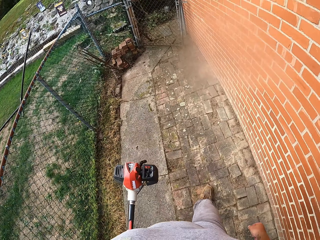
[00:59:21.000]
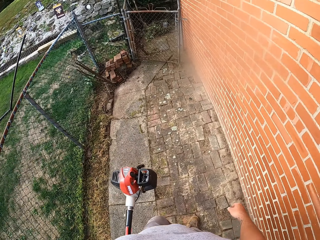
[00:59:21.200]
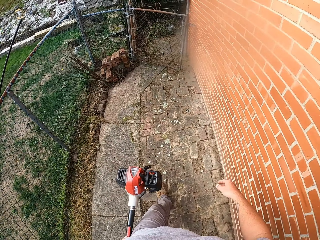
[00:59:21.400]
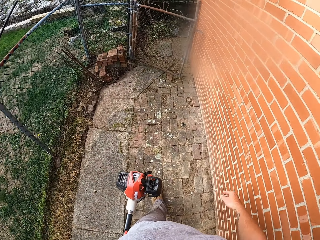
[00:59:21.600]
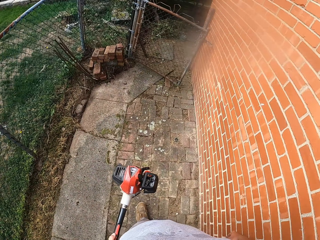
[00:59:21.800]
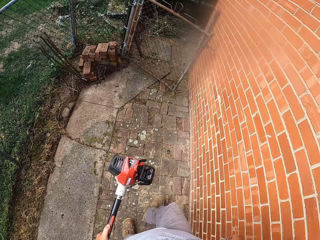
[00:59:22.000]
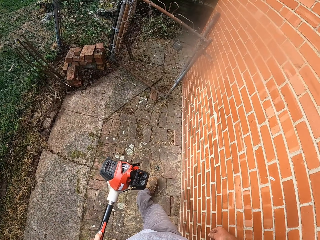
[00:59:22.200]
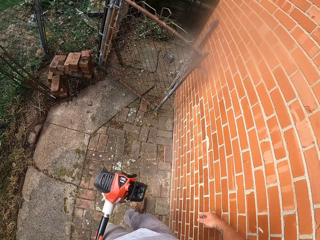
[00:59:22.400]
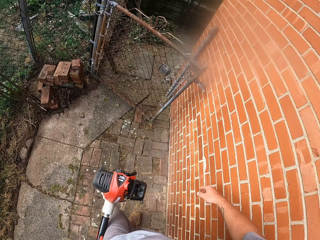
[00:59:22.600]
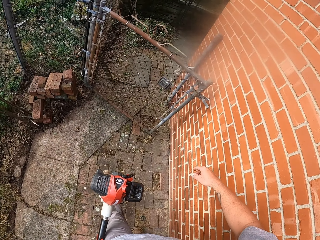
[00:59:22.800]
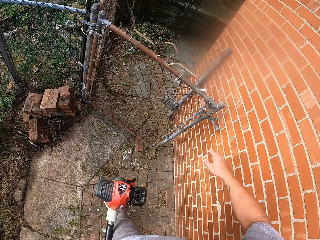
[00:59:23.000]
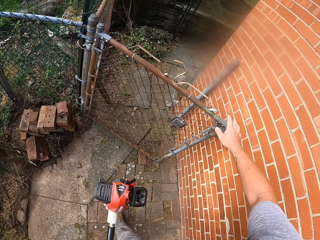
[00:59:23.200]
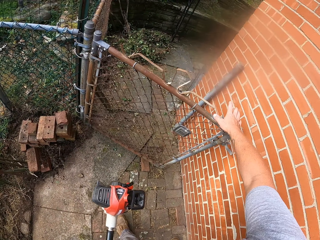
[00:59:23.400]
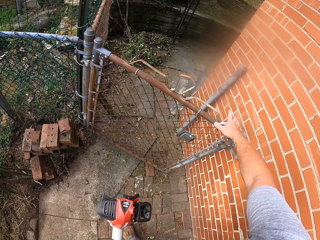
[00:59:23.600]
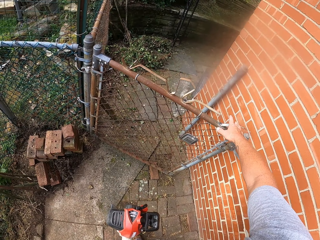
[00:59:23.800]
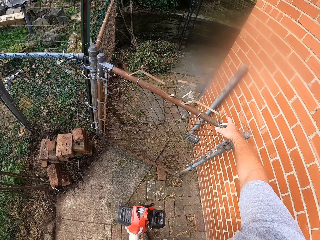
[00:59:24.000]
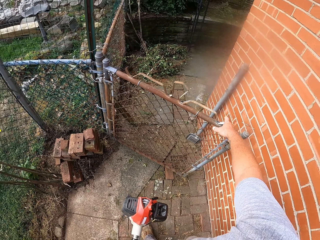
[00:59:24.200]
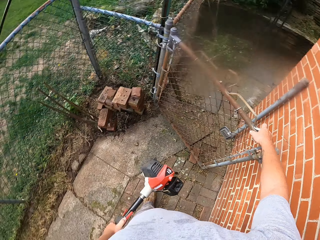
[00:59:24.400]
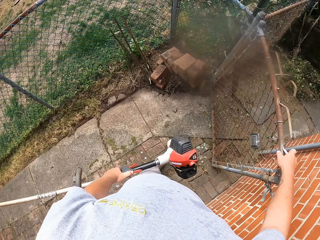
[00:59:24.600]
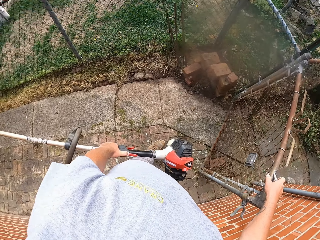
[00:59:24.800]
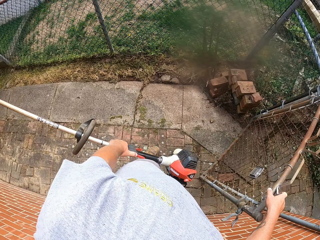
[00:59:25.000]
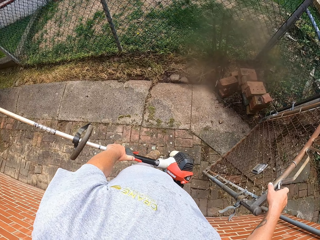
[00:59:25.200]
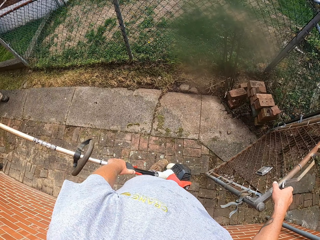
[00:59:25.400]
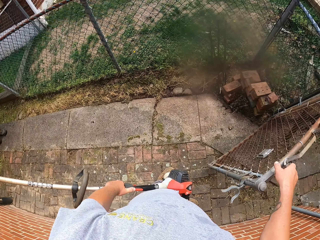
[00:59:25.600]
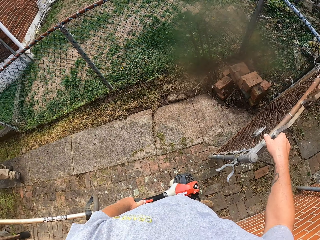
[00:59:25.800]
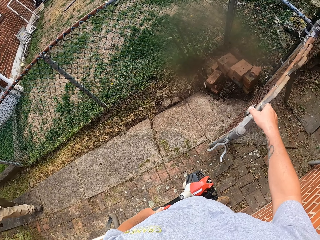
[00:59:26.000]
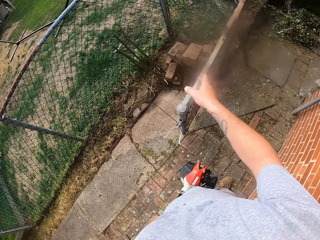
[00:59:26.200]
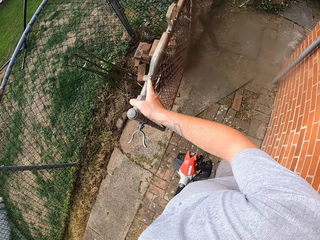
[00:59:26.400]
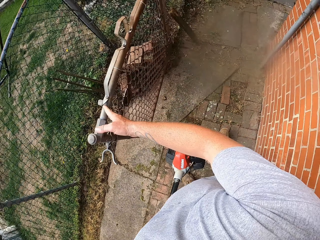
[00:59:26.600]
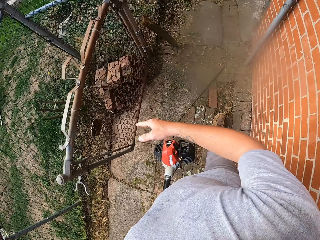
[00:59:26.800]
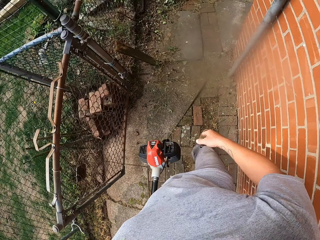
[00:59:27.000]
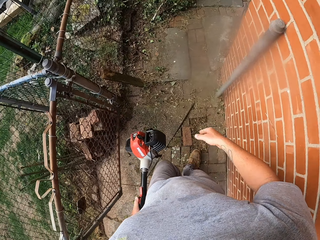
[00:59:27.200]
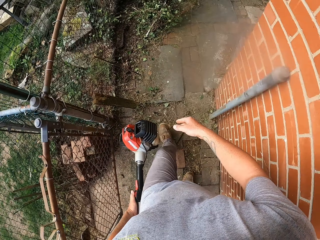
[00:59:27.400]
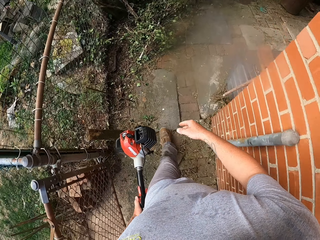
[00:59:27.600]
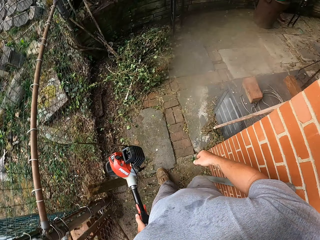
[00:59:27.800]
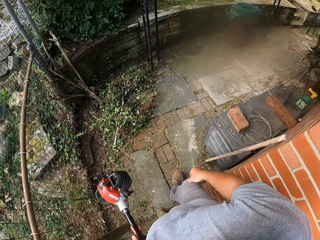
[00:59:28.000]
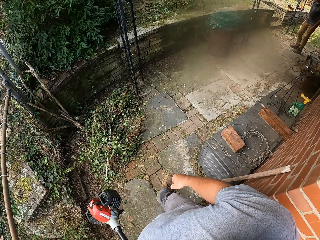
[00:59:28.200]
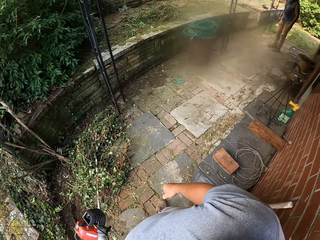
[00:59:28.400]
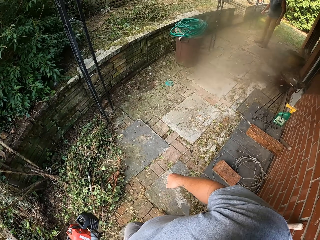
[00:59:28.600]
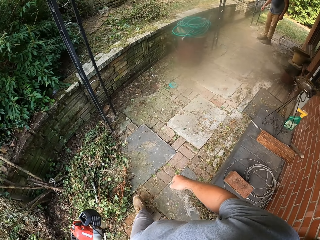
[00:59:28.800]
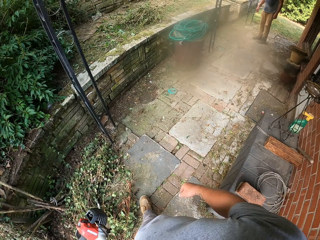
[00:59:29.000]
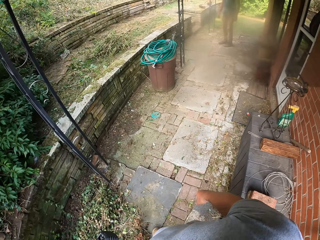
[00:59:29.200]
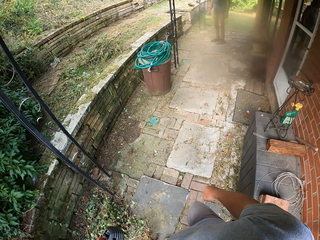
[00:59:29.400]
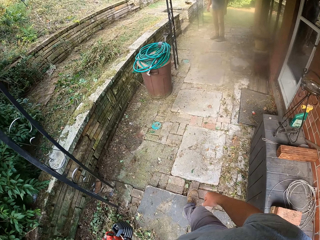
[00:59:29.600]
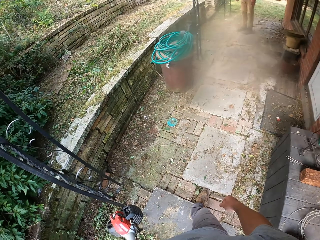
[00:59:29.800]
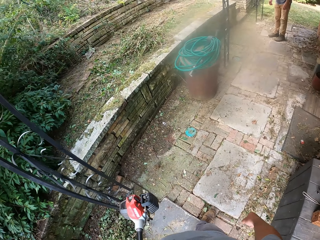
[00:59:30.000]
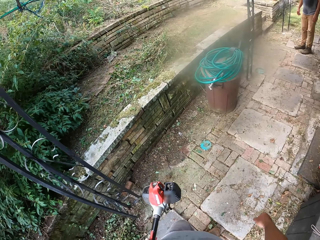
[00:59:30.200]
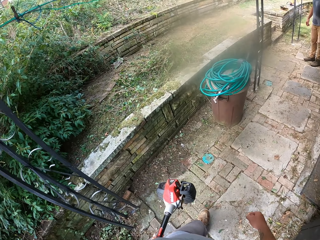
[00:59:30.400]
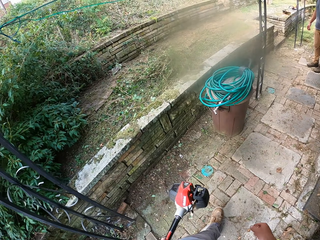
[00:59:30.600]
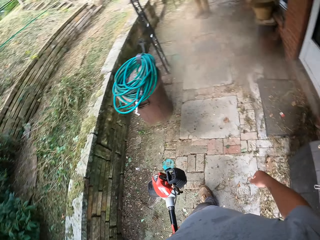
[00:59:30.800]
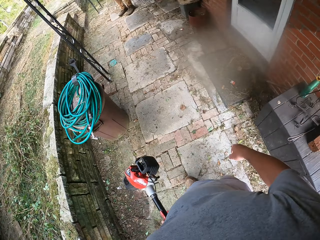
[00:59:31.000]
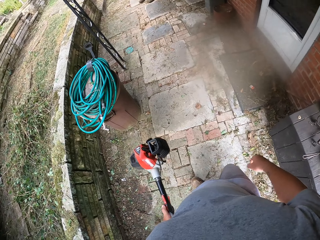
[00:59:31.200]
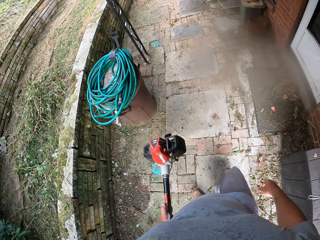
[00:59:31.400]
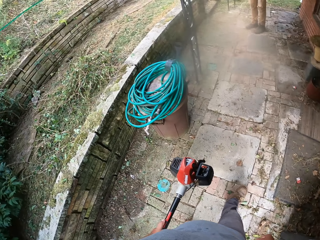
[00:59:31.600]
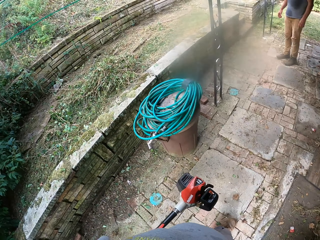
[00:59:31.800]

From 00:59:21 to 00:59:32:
The camera wearer opens a gate. They look around a garden. They walk around a corridor. They walk on the pavement.

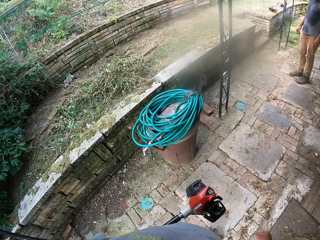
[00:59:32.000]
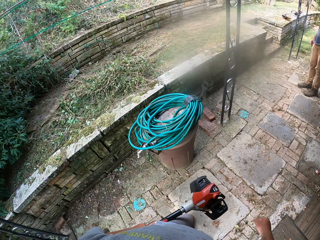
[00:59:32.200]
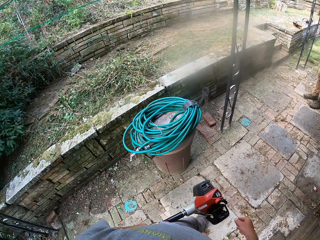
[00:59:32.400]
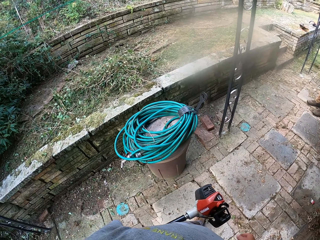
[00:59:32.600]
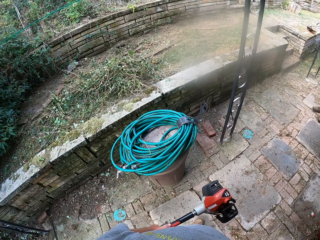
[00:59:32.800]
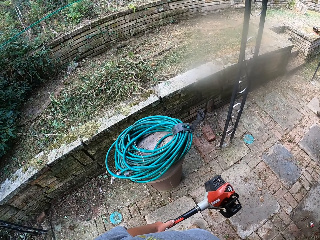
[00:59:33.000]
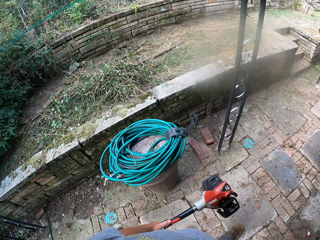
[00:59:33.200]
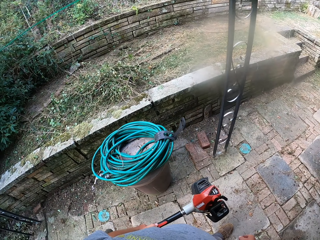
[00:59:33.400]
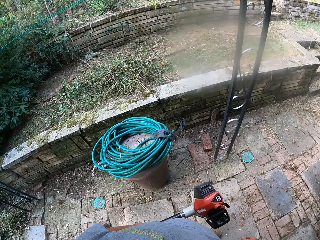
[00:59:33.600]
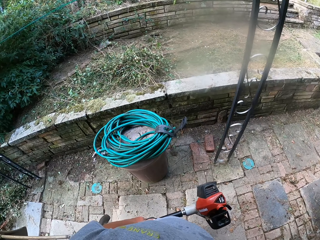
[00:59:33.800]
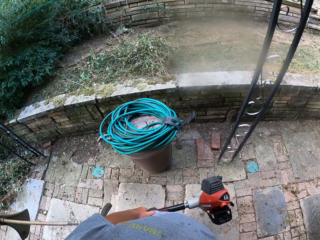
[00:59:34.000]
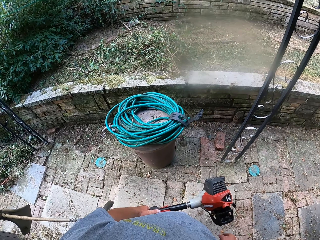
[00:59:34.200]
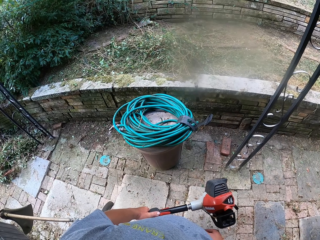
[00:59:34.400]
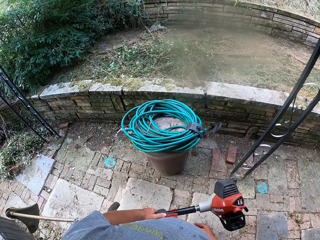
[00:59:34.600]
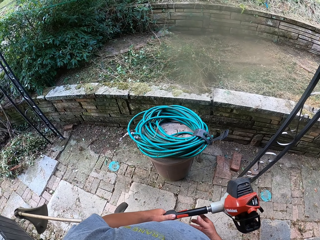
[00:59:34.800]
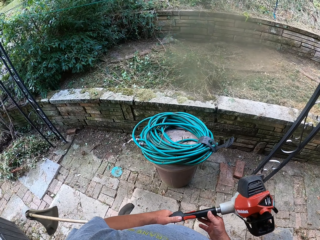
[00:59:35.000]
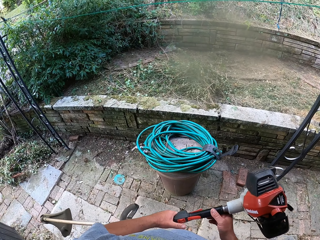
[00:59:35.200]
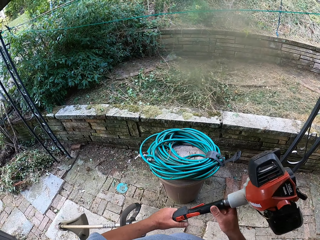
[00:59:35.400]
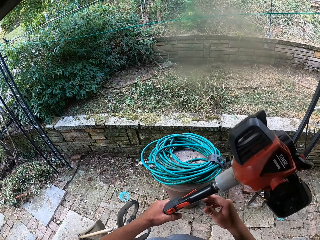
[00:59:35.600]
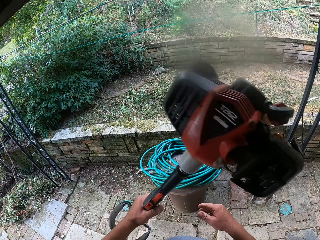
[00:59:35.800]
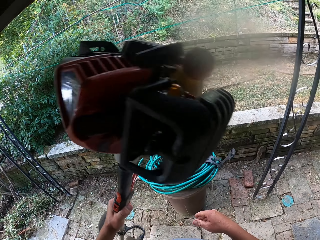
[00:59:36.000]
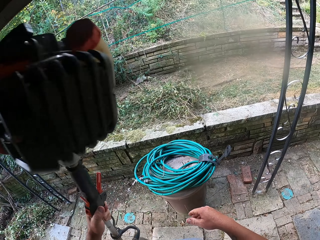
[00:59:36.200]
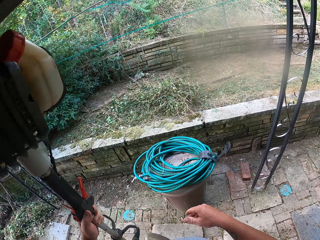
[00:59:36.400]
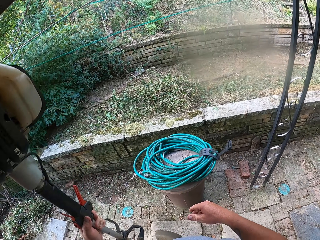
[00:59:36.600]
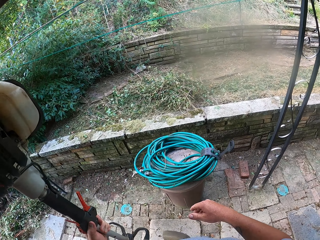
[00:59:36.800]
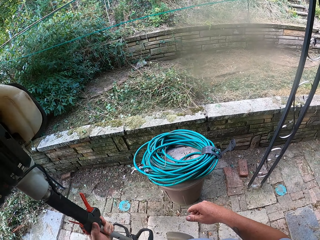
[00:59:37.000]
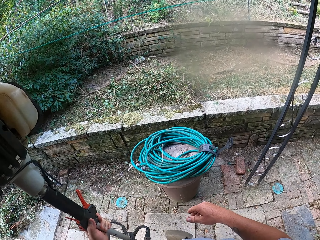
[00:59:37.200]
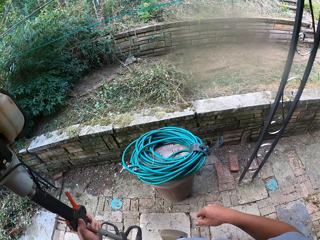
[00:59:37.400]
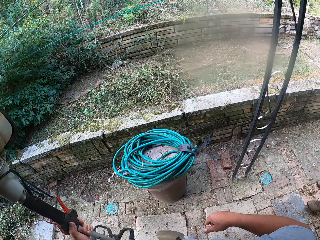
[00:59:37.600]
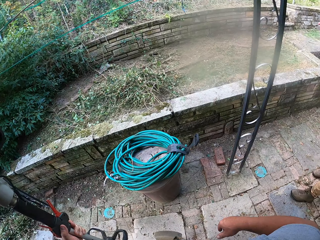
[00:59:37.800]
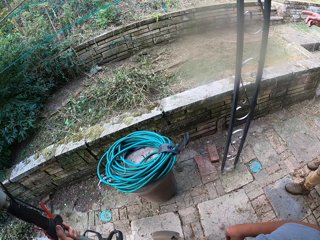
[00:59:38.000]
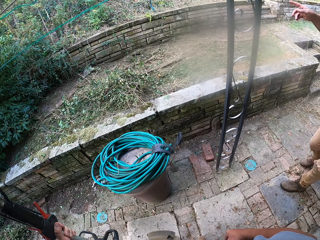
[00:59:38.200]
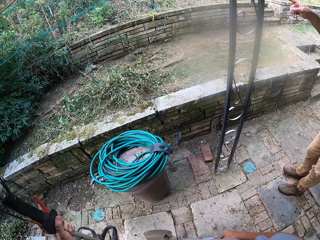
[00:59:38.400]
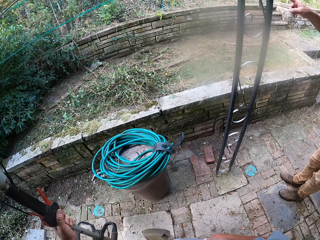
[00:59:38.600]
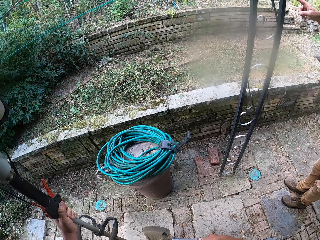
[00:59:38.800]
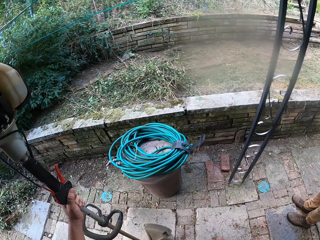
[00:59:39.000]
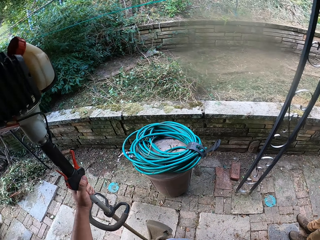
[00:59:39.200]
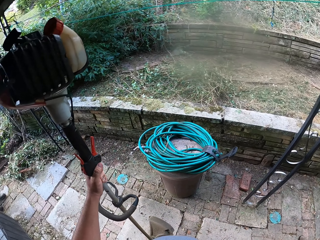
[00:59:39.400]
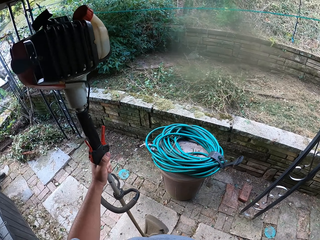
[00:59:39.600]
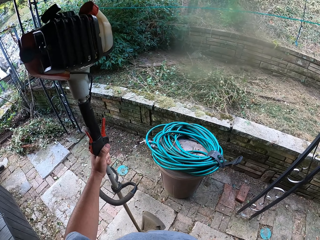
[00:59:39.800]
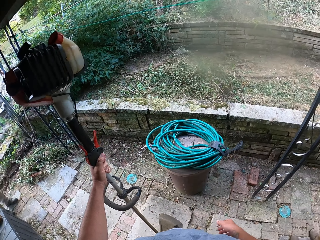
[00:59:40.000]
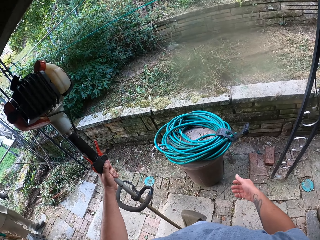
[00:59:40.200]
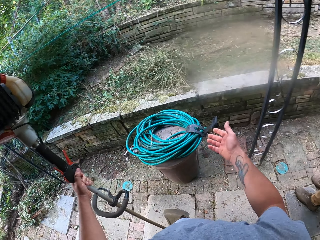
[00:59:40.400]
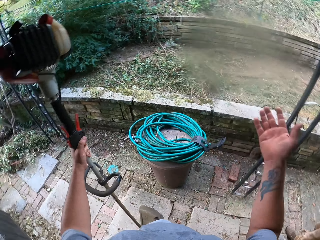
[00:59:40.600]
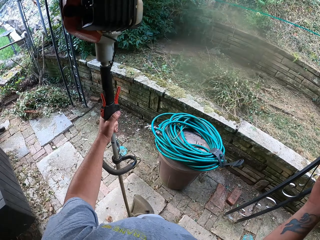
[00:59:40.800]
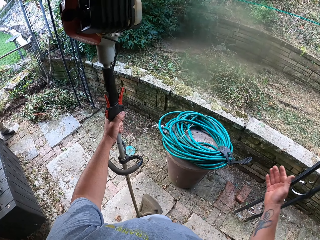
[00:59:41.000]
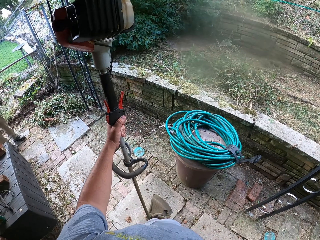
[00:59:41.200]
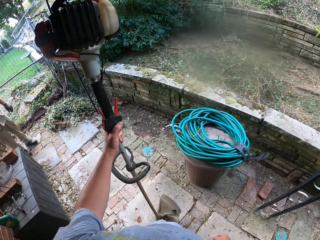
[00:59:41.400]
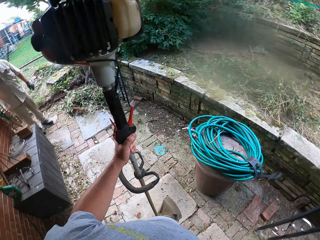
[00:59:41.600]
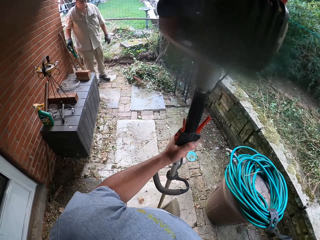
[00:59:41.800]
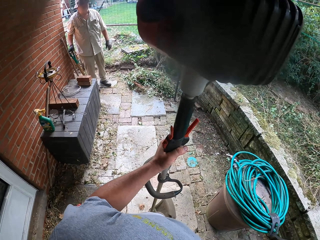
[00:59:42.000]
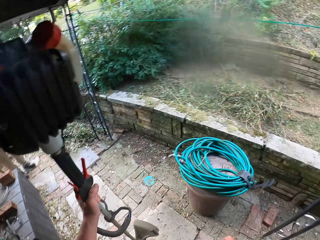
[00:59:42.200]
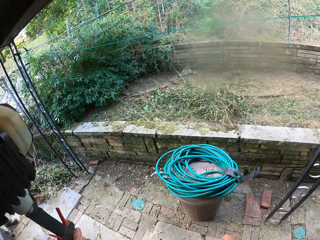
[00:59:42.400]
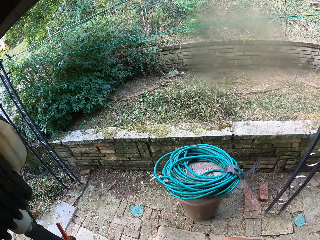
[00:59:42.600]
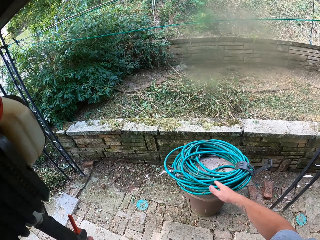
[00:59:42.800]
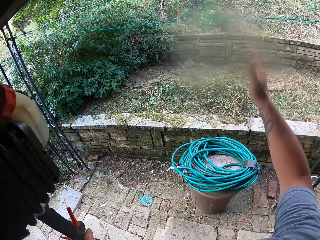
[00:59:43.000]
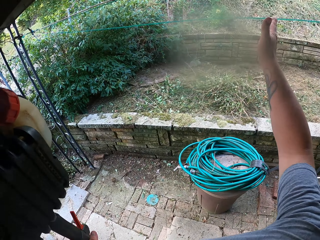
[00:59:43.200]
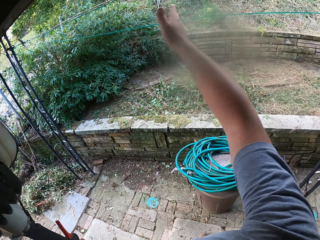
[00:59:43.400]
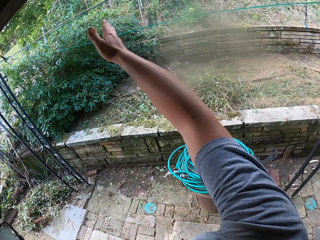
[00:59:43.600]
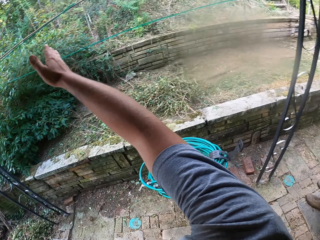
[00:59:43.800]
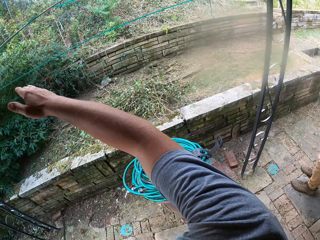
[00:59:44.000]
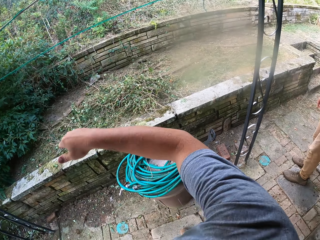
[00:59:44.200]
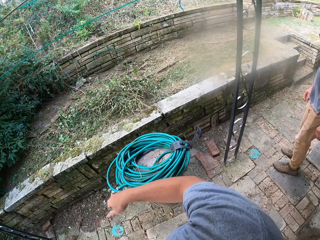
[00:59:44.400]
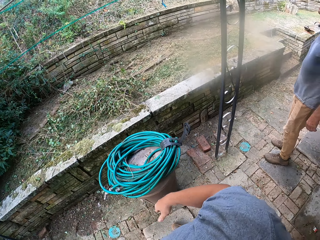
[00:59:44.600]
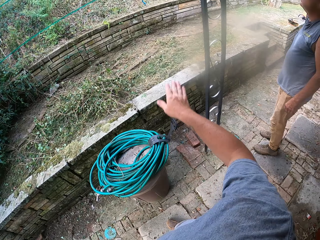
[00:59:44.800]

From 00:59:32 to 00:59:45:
The camera wearer looks around a corridor. He adjusts a grass cutter on his hand. A man interacts with the camera wearer. The camera wearer talks to the man. He interacts with the man.
